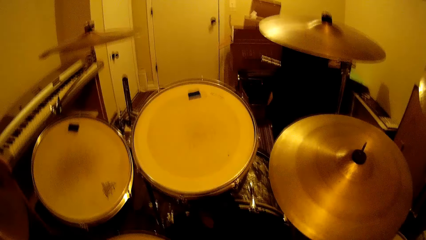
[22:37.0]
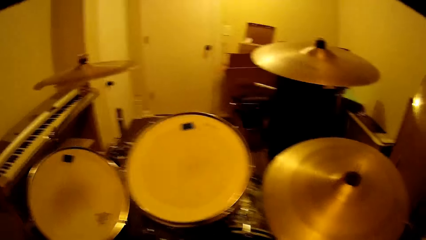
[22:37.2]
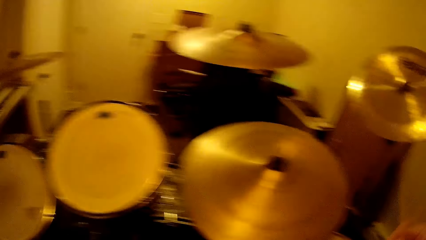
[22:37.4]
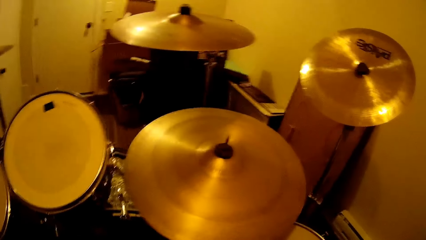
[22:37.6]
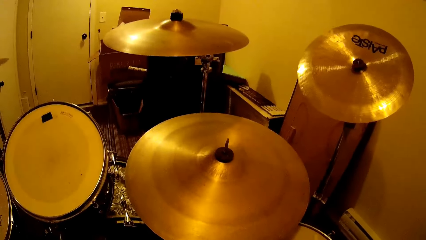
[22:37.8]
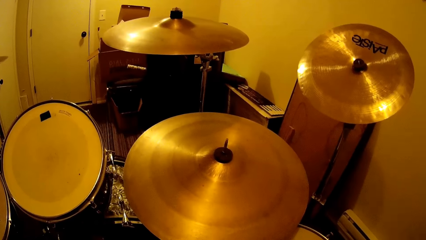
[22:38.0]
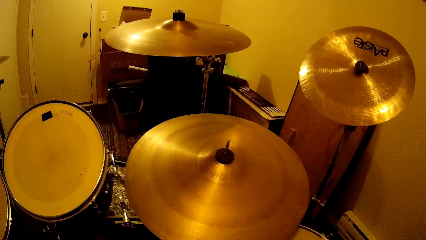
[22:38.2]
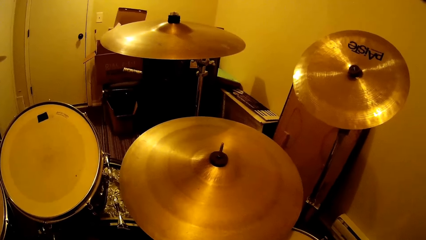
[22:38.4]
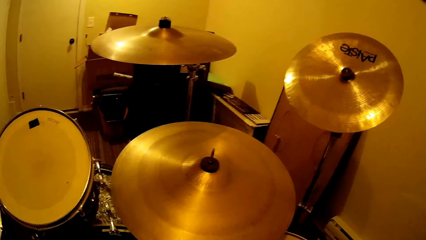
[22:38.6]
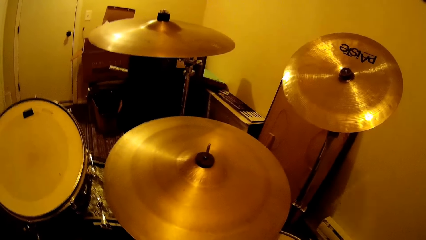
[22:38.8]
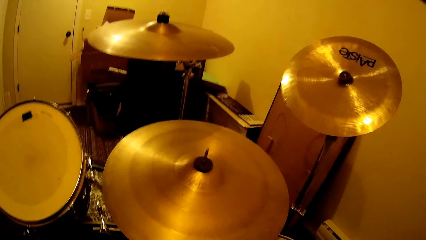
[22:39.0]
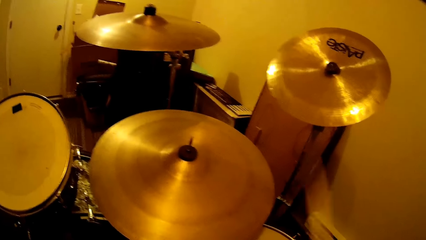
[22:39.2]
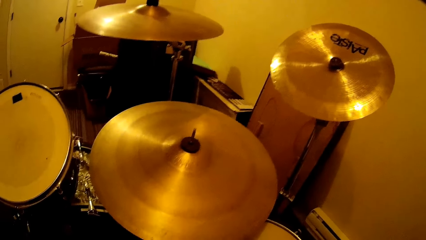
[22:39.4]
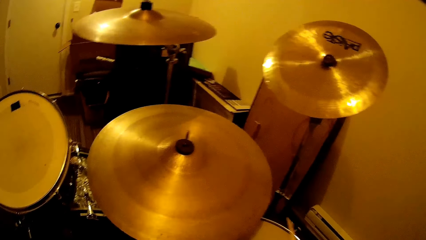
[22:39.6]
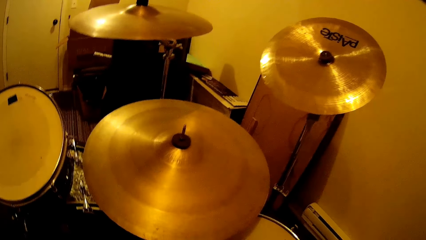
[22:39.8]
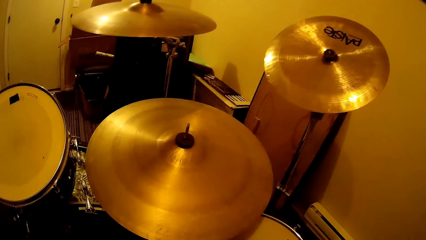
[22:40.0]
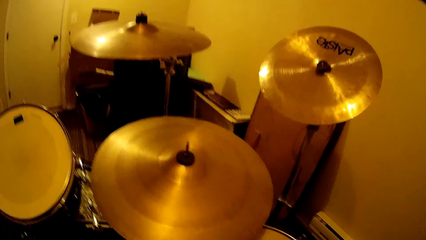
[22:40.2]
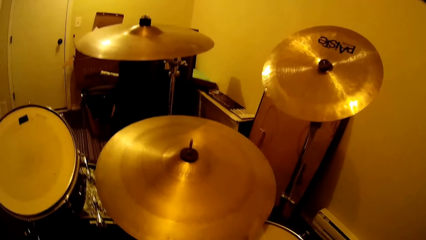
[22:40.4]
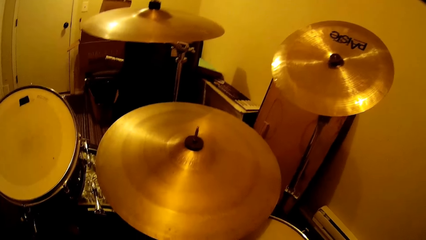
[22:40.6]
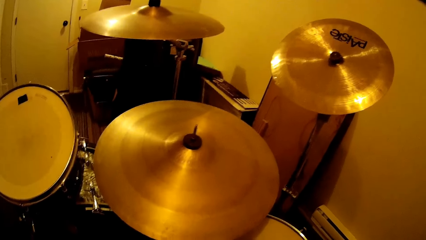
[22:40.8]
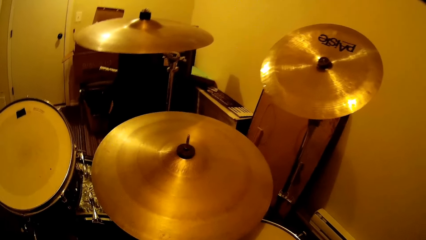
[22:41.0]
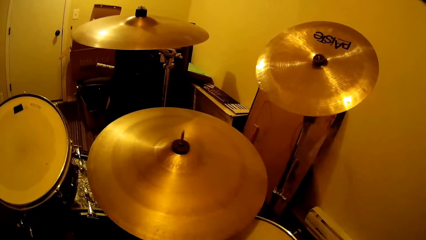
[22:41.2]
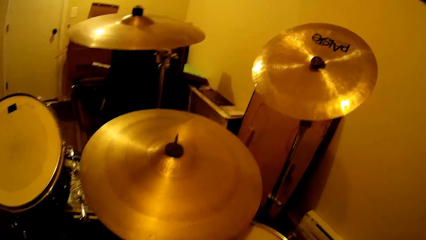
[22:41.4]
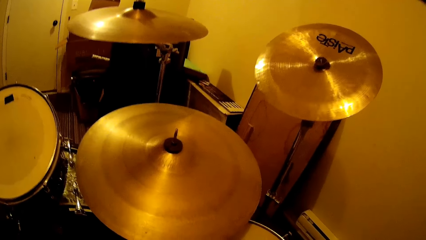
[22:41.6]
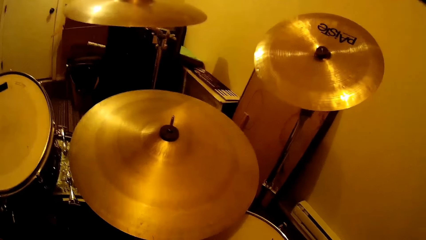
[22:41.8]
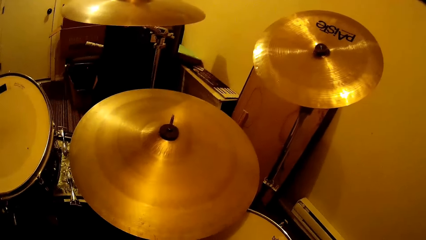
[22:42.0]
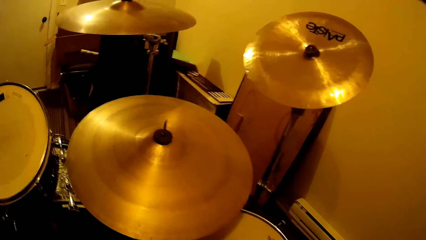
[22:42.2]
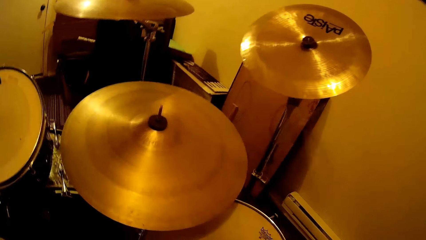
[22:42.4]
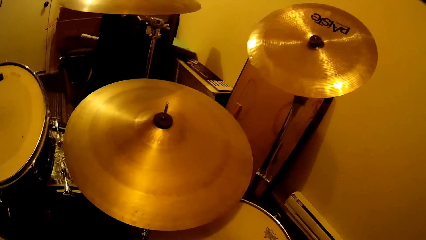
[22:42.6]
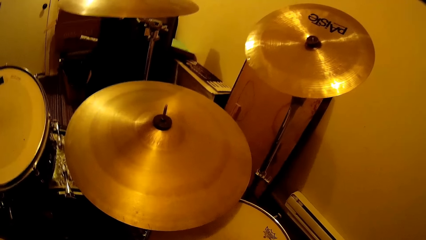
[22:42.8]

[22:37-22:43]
The camera wearer plays the music band using the drum sticks.

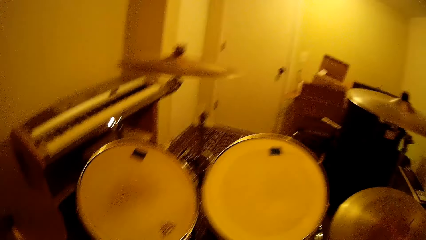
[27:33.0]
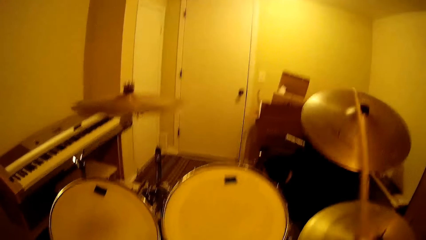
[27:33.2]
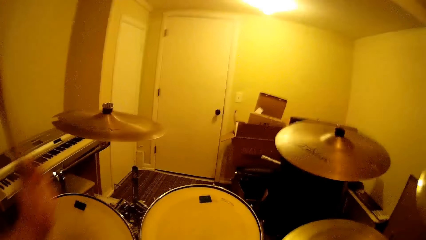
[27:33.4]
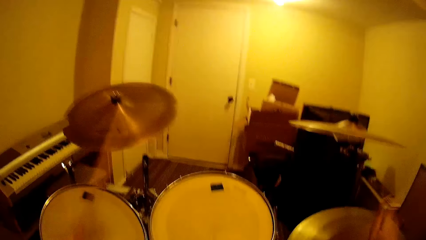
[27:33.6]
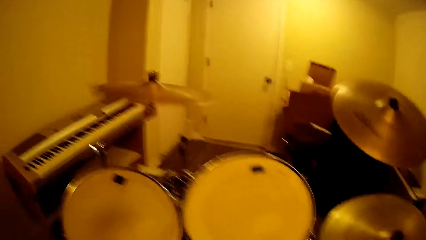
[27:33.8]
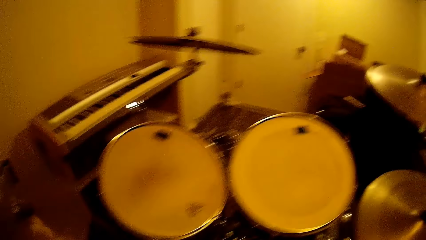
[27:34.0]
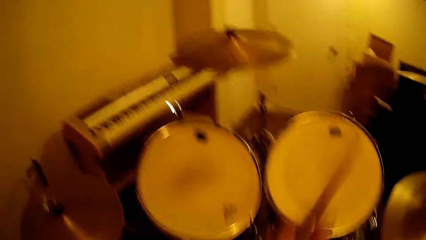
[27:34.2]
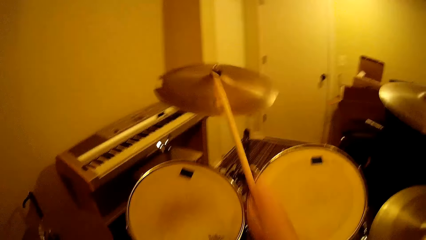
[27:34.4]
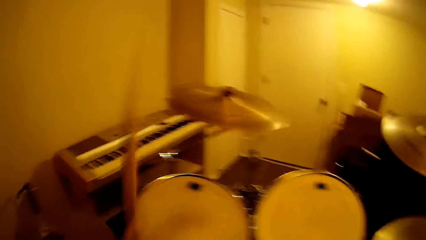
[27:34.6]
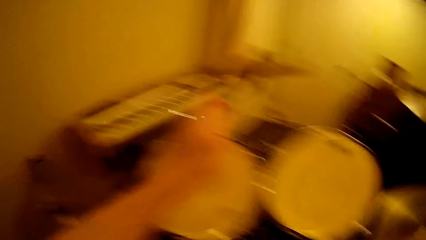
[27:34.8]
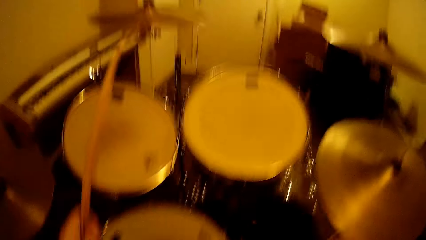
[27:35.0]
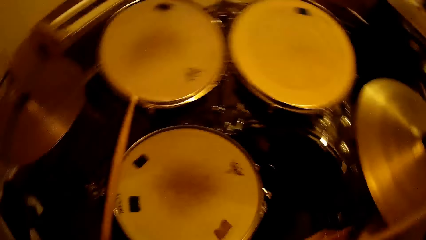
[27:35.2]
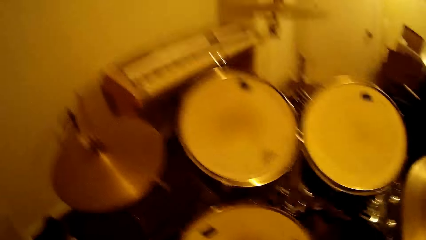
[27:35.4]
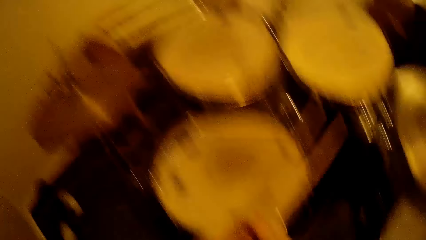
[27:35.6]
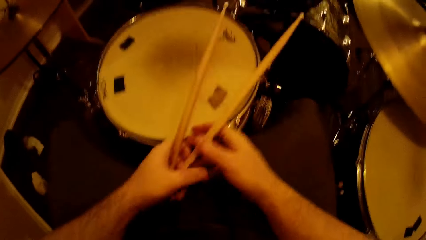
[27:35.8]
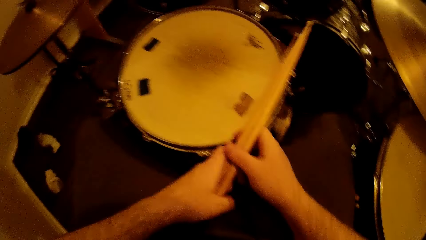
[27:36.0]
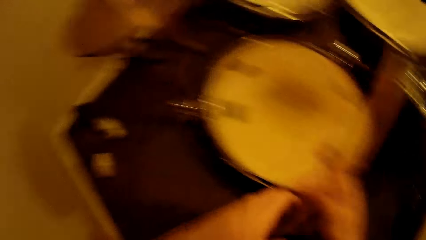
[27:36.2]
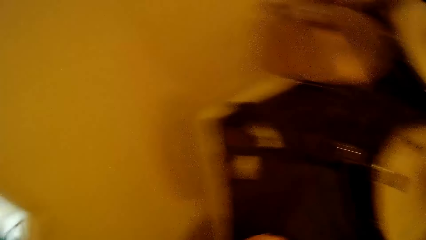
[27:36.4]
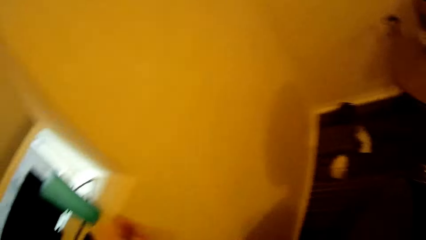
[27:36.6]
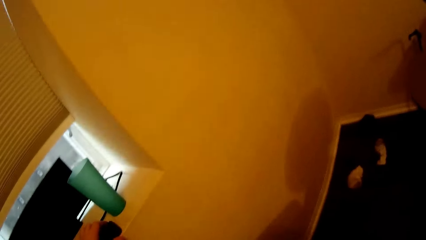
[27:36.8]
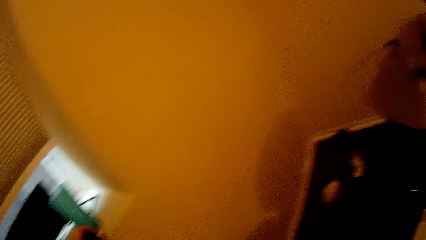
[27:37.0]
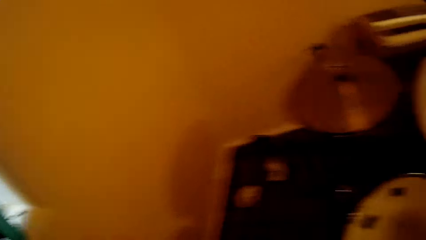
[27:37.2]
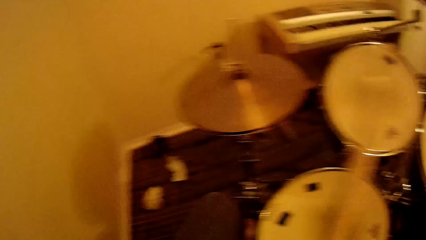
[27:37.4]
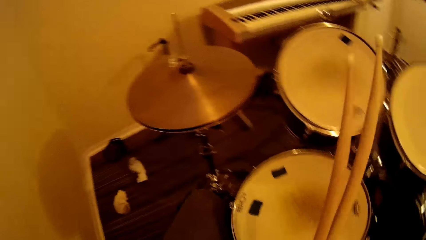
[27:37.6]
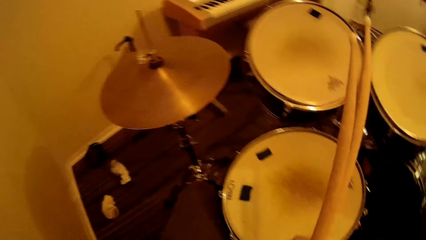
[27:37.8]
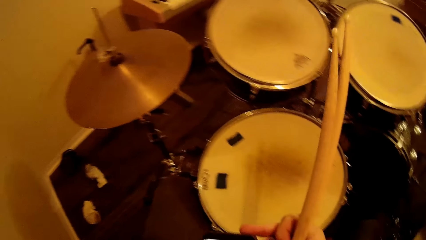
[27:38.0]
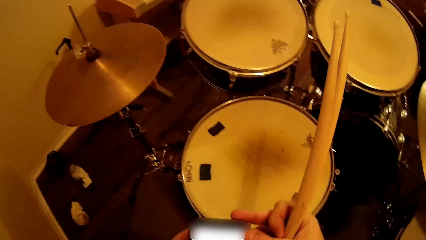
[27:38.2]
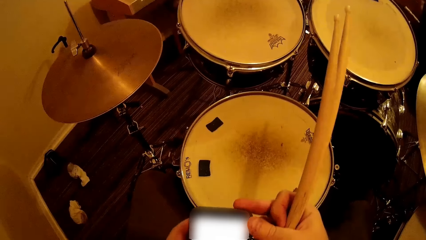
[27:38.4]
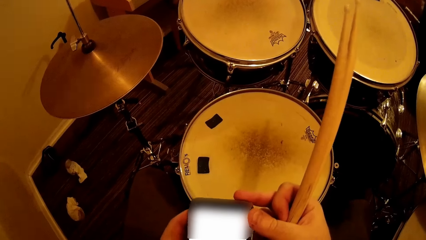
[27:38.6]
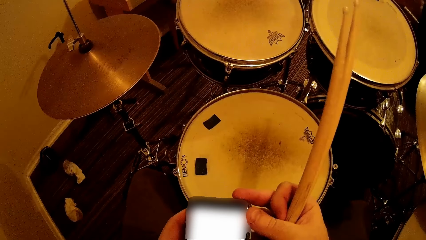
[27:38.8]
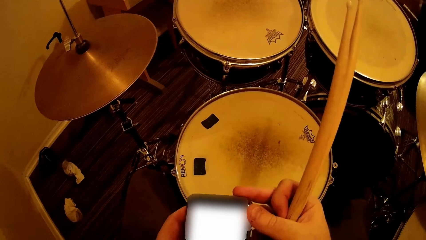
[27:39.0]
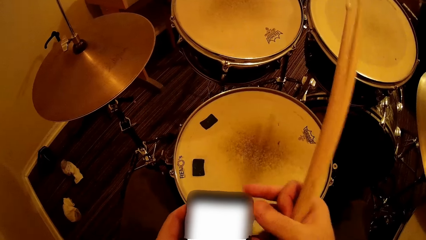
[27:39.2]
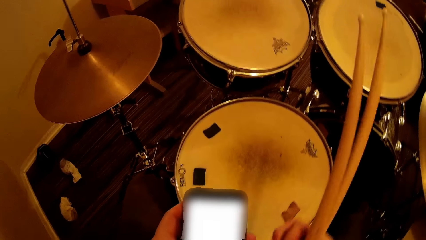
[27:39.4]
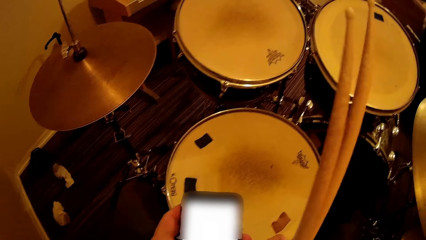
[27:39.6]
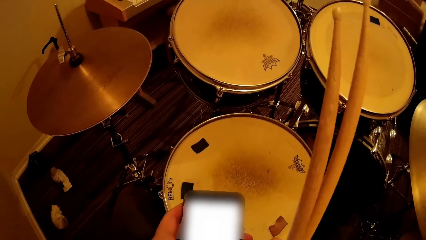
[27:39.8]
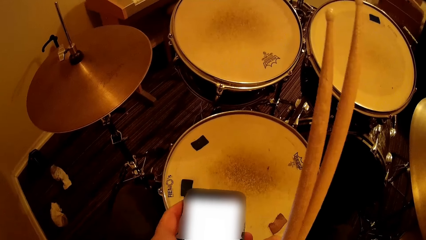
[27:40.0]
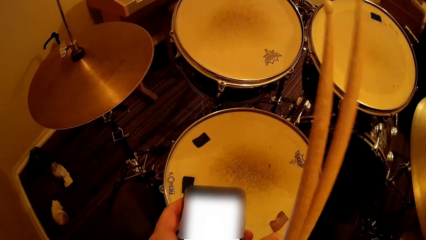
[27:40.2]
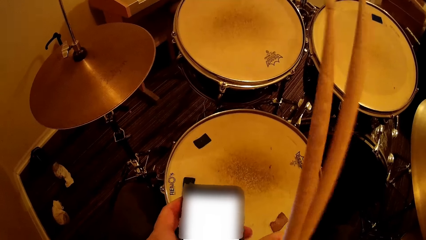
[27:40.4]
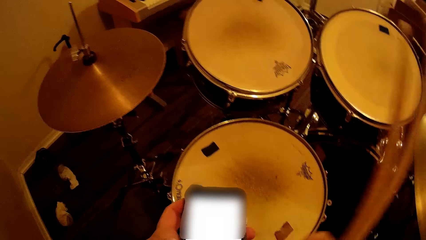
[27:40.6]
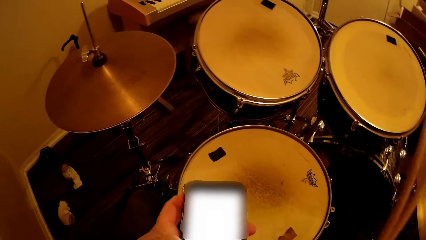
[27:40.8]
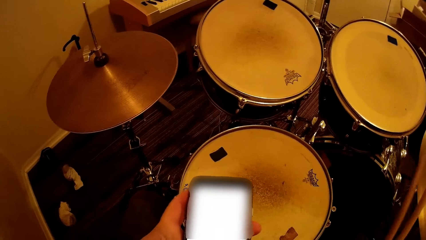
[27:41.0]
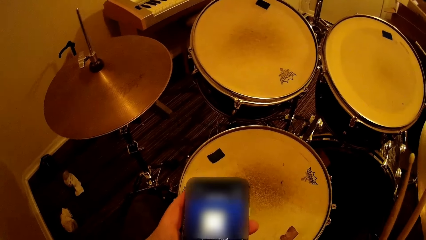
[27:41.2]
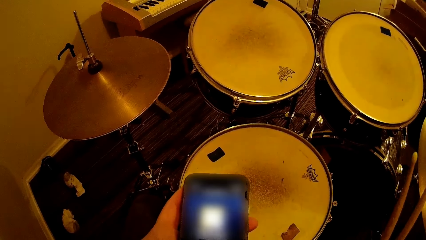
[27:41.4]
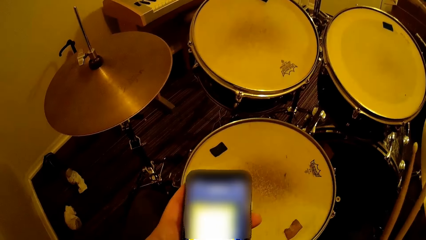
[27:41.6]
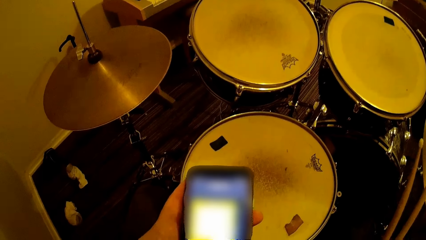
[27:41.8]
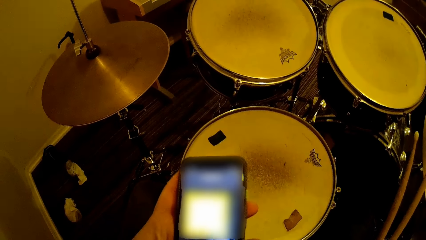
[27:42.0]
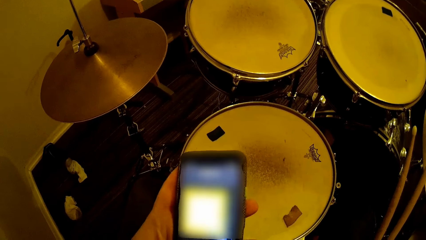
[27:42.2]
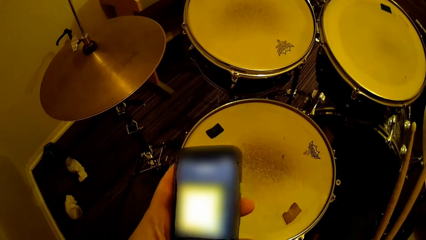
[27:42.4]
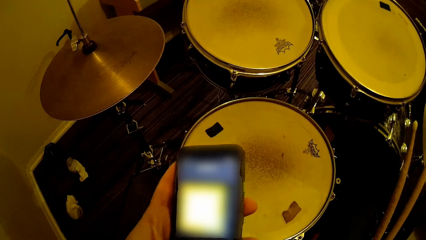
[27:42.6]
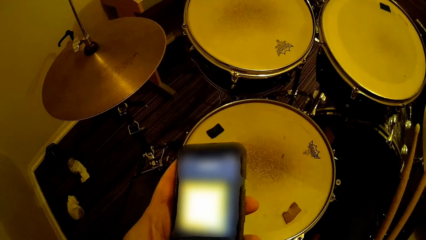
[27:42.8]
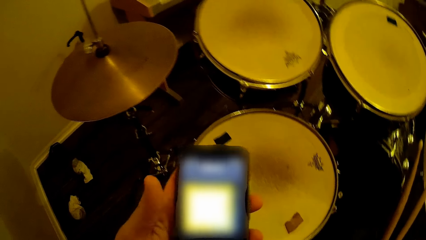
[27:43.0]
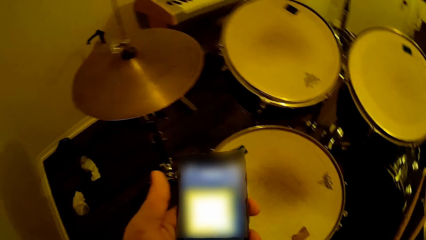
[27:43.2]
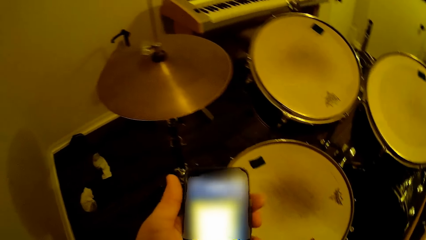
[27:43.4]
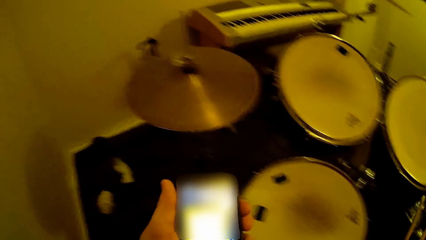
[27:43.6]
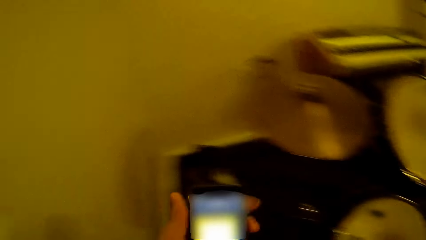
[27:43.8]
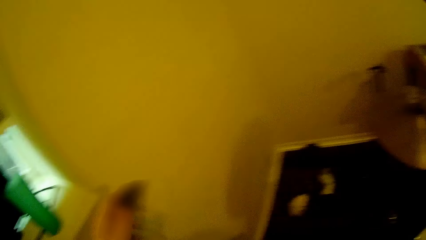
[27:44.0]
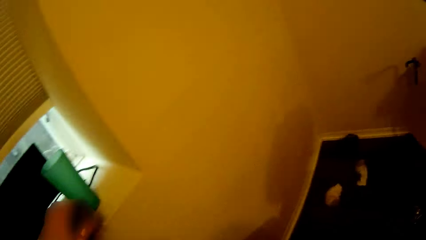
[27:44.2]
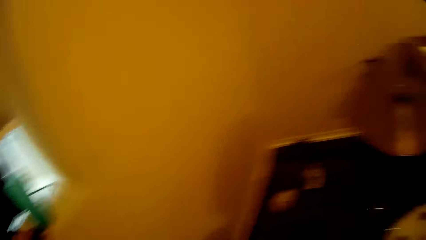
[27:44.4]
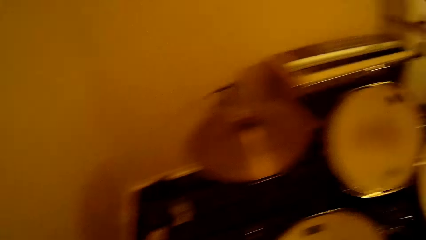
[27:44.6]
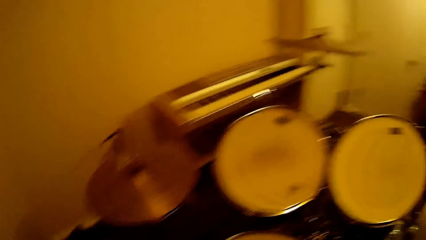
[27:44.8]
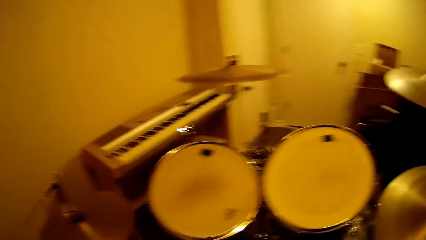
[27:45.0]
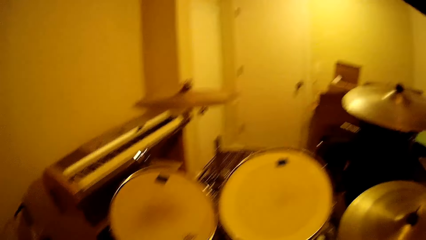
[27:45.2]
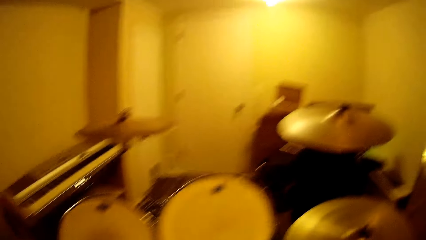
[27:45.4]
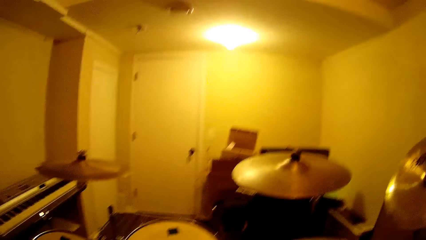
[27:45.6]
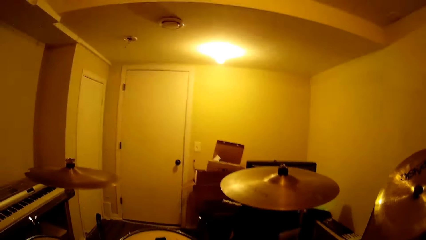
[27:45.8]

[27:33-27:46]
The camera wearer continues using a stick to hit the drum set. They put together the drum sticks. They check the phone. They put the phone on a wall opening.
